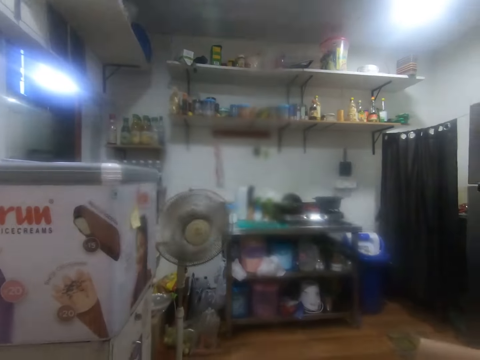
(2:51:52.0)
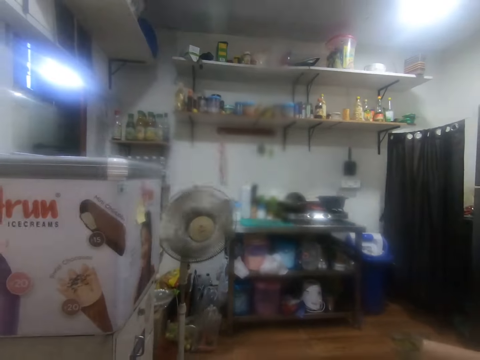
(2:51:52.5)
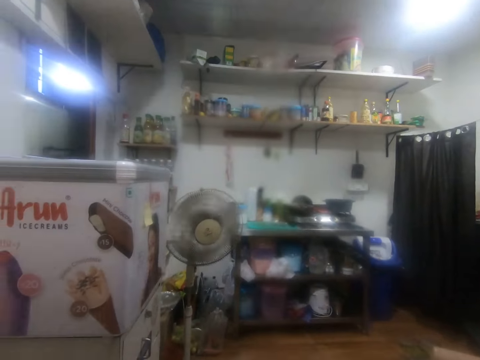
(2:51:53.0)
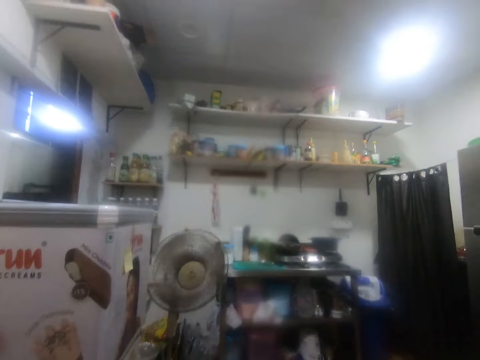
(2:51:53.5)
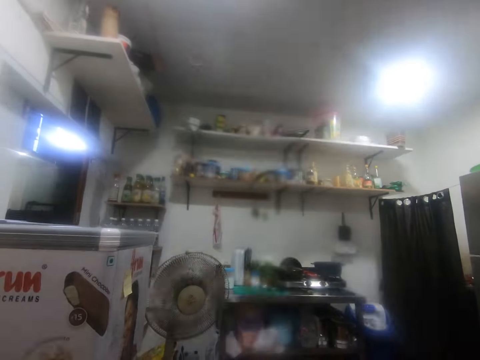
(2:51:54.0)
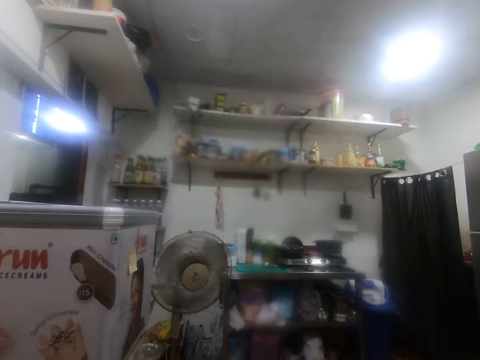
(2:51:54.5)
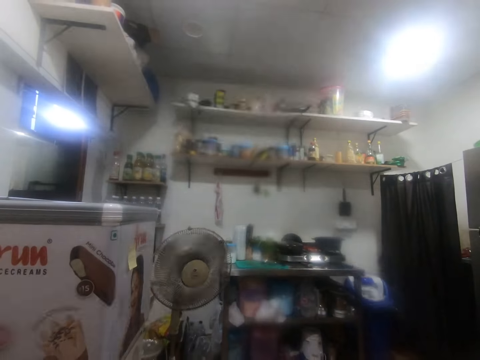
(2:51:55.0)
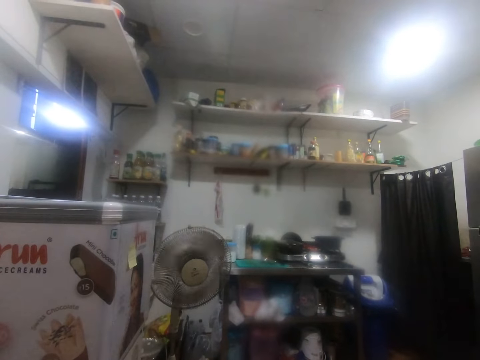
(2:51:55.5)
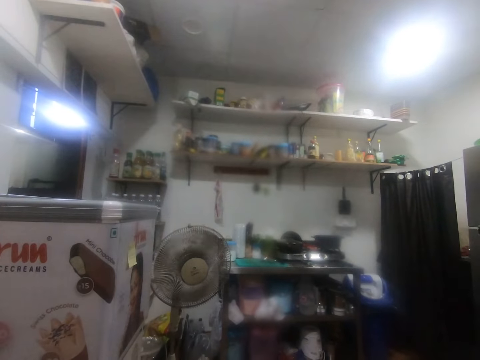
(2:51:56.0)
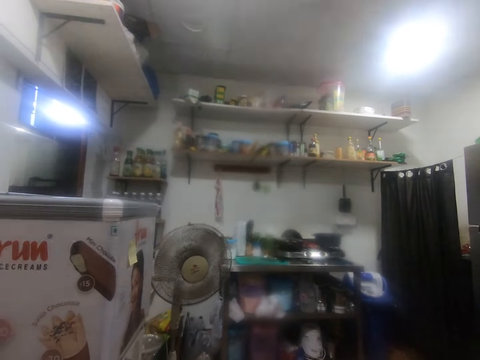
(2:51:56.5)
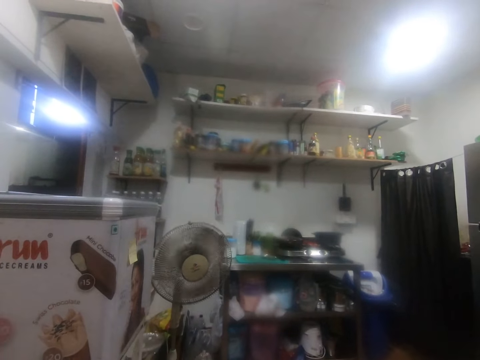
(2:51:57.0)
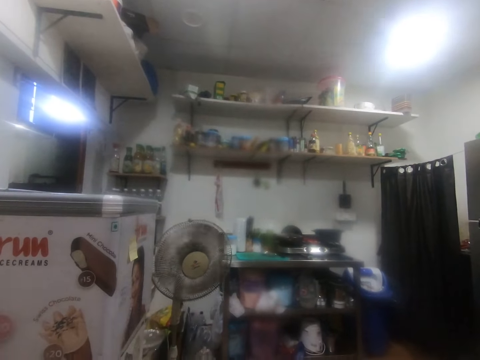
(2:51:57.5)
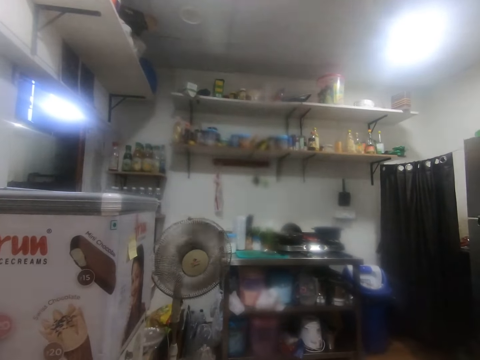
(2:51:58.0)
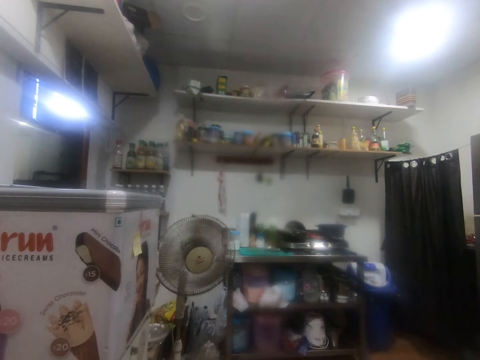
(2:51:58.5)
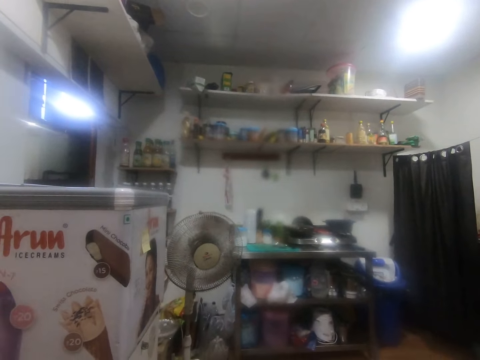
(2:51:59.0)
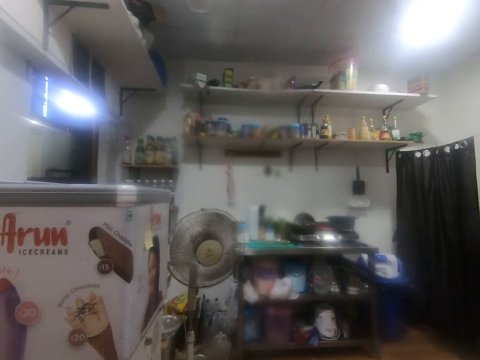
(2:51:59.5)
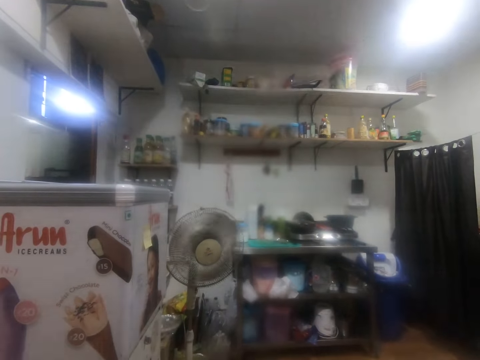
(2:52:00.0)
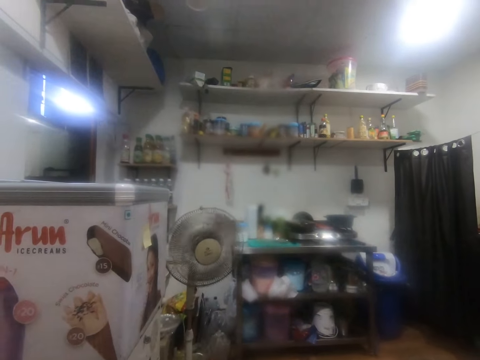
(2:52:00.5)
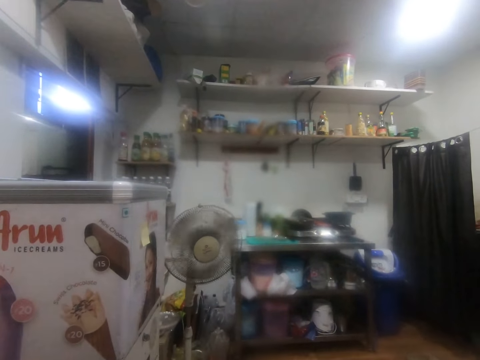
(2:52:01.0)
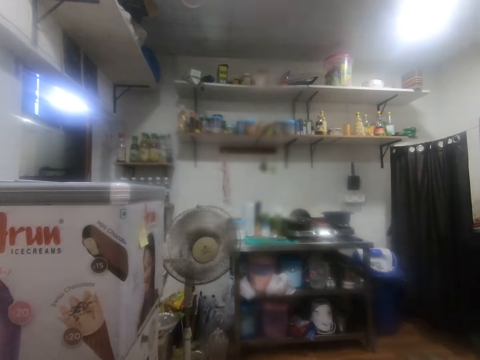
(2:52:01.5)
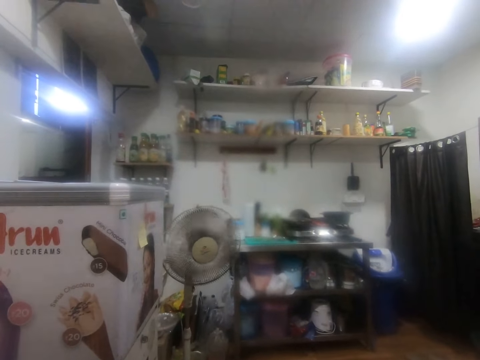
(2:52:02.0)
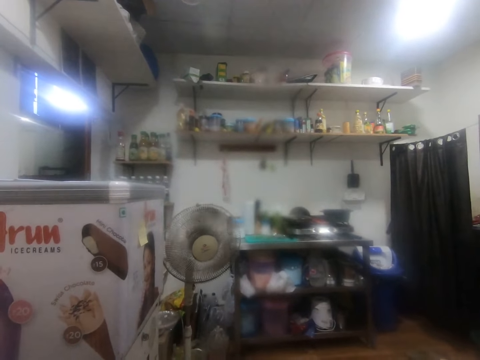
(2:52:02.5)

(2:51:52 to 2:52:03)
The camera wearer puts his hands down. He looks at the kitchen.

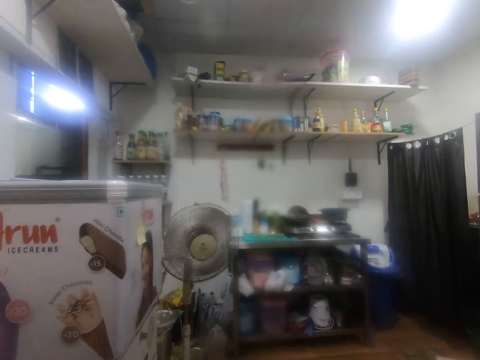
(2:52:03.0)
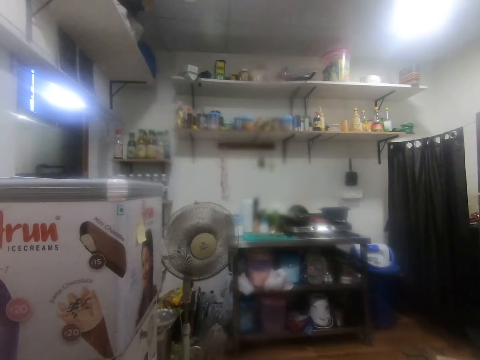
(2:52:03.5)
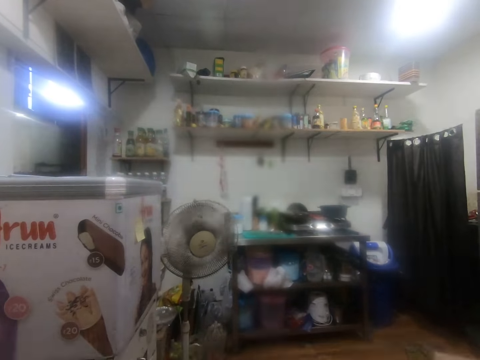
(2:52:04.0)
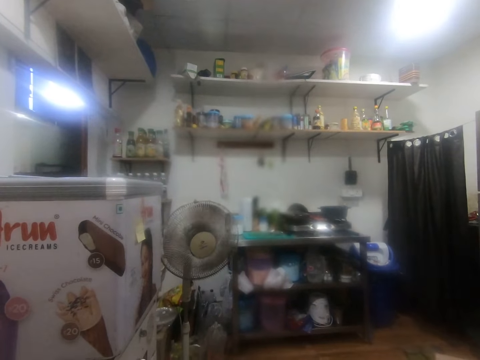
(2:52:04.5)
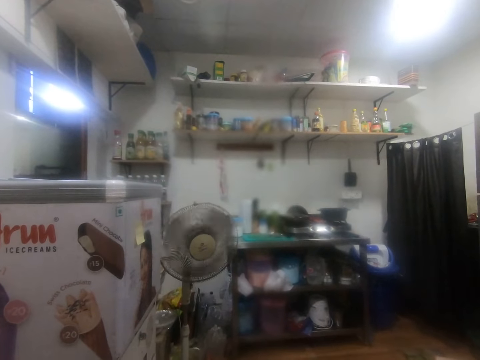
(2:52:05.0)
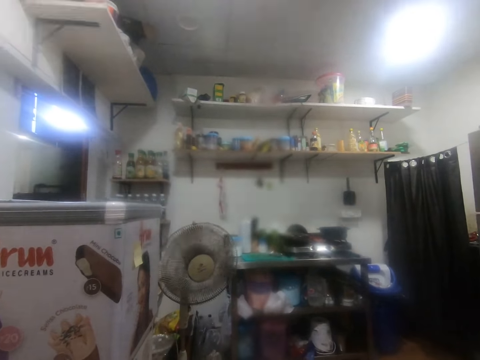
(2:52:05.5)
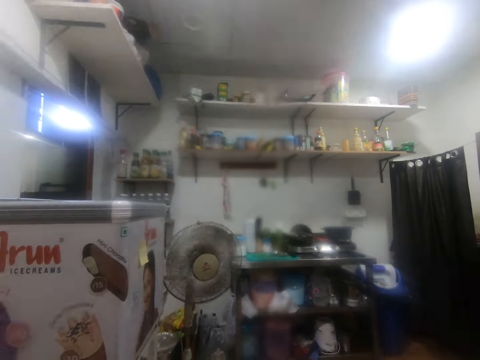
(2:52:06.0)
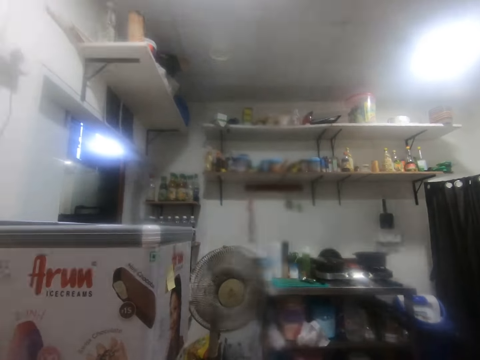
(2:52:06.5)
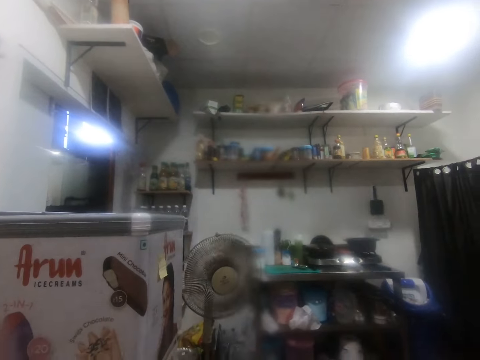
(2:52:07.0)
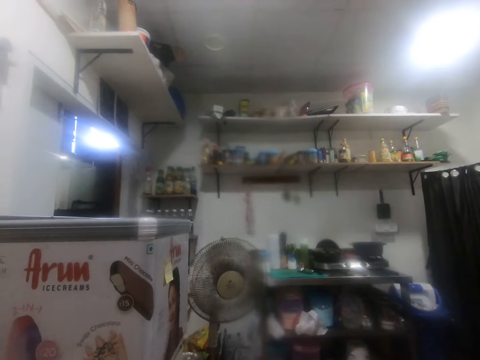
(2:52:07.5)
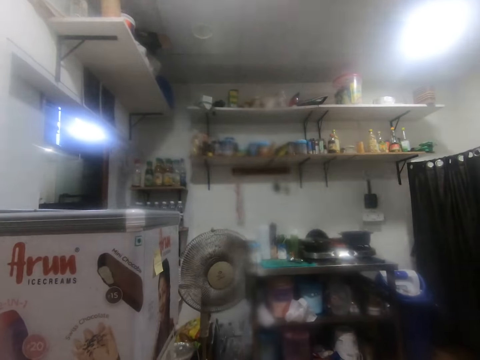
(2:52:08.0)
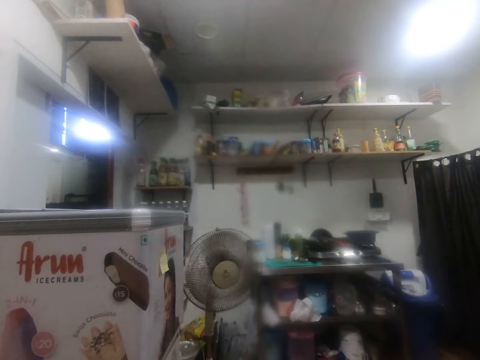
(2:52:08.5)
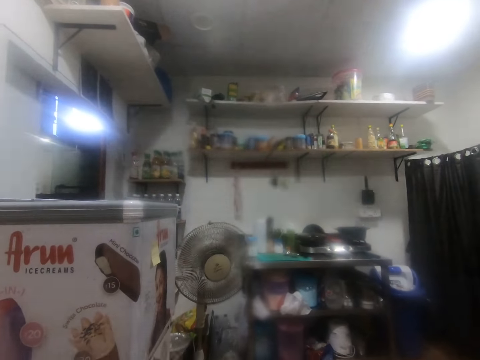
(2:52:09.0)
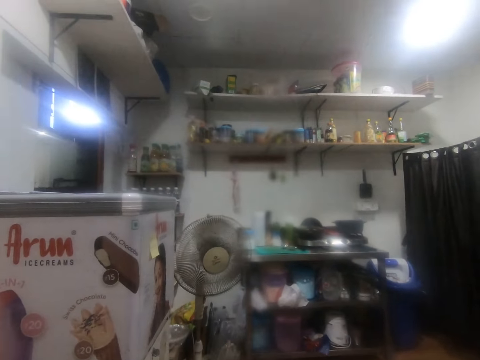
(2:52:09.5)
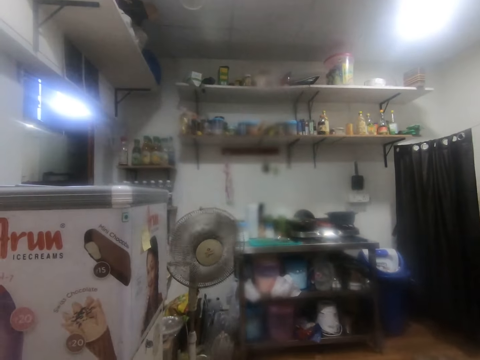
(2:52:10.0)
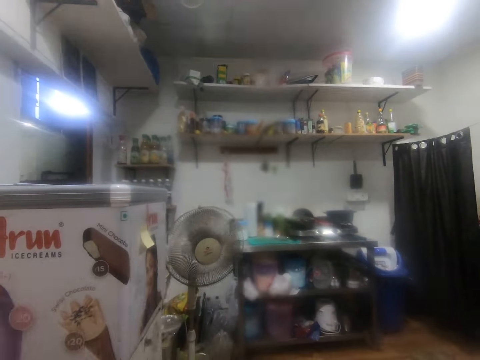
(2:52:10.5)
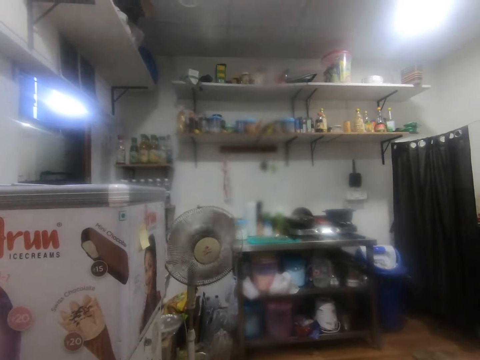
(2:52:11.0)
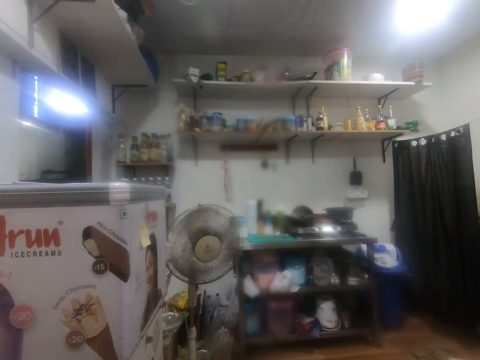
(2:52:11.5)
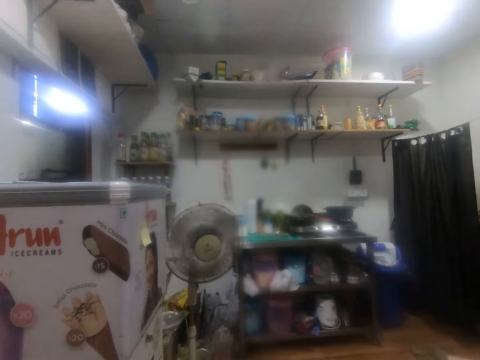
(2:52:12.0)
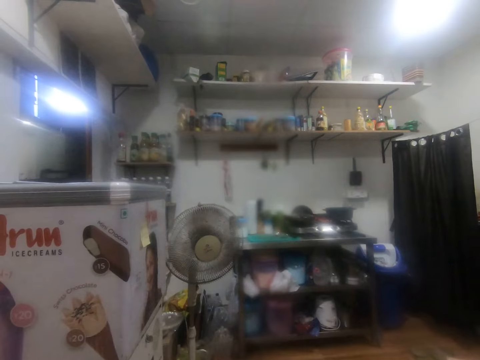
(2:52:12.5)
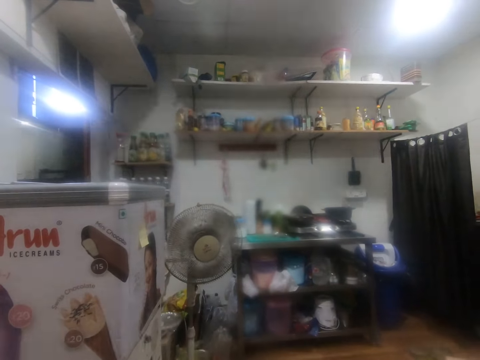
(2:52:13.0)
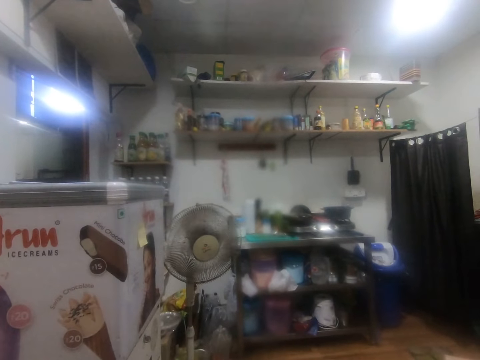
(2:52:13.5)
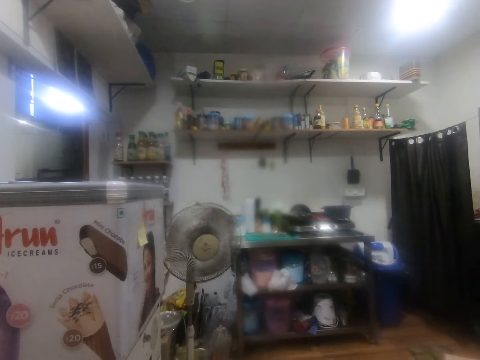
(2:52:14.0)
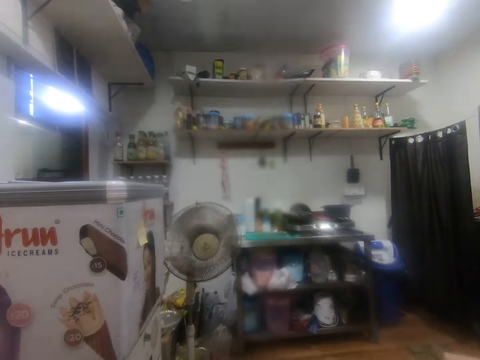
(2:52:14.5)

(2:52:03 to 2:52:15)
The camera wearer listens to a radio.

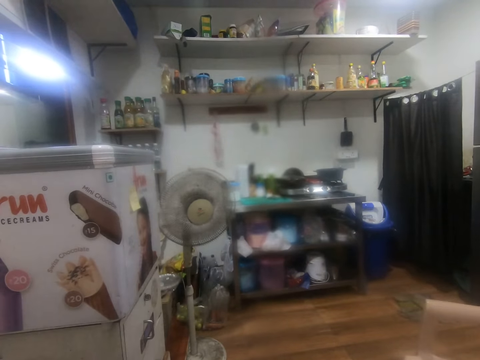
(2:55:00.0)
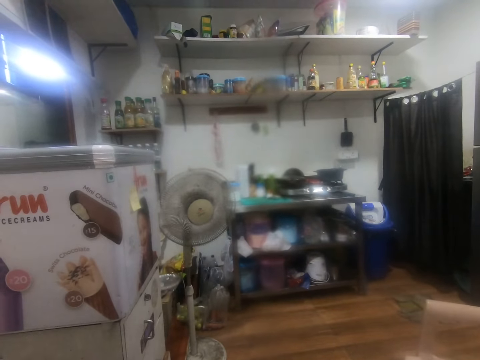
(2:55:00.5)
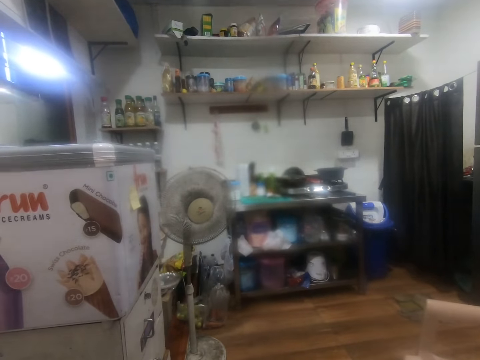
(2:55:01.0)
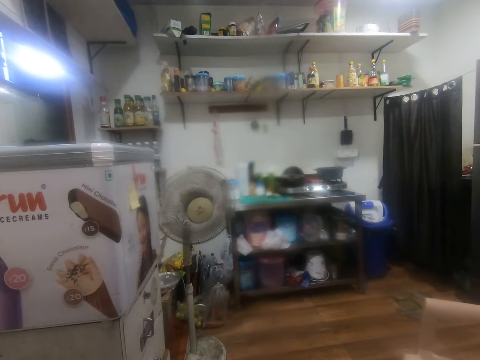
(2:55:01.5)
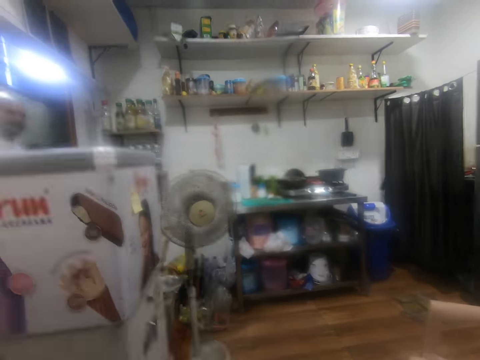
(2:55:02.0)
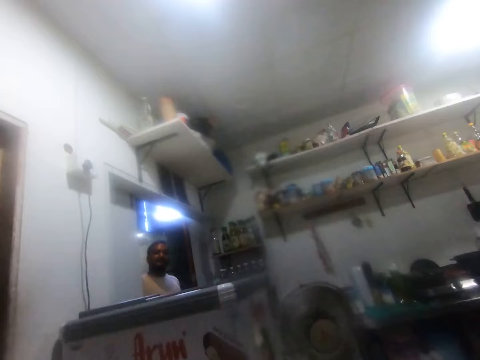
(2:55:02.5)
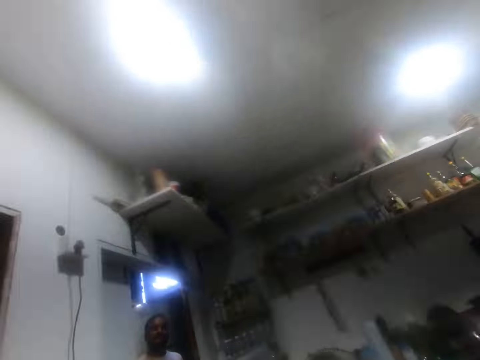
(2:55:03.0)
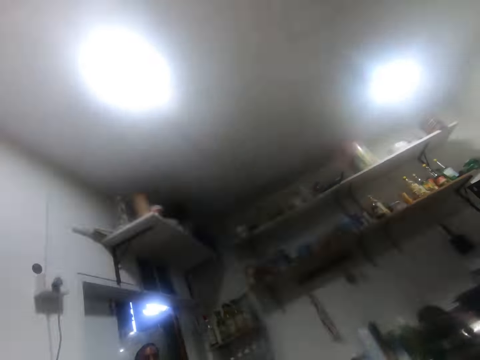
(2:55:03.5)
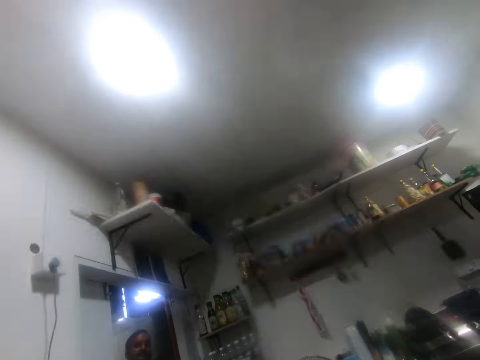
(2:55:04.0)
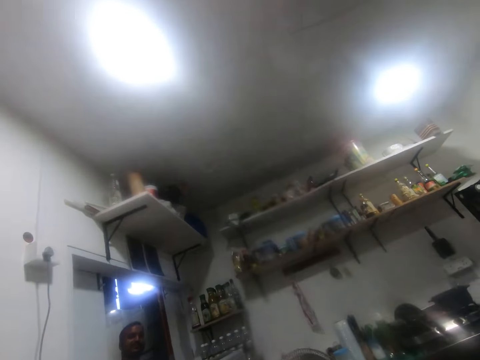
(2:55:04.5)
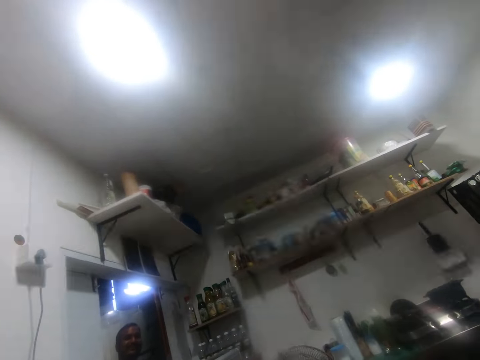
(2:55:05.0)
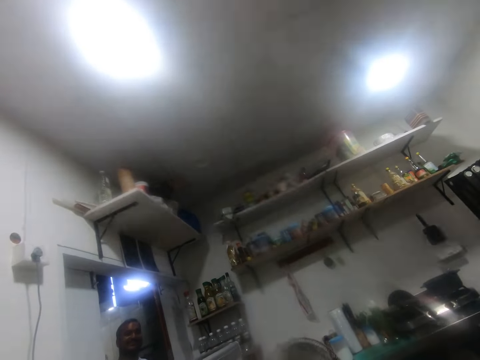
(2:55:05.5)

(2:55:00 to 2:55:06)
A man walks to the kitchen entrance. The camera wearer looks around. They converse with the man.
